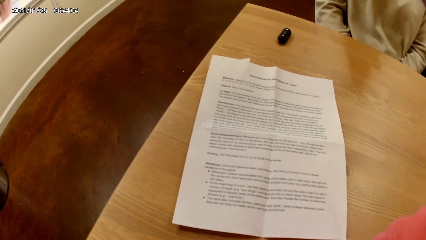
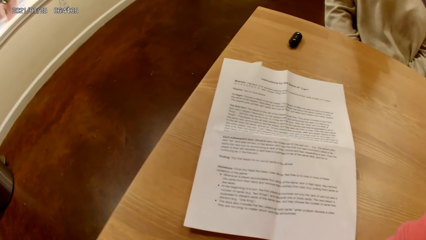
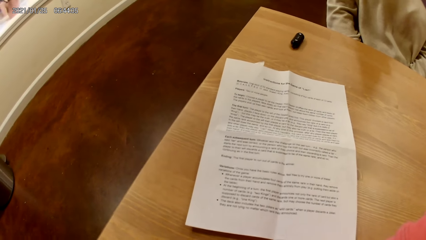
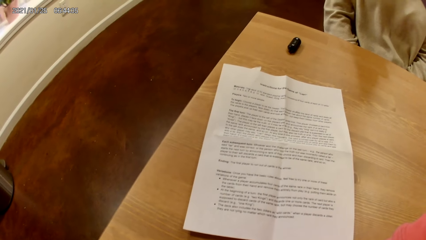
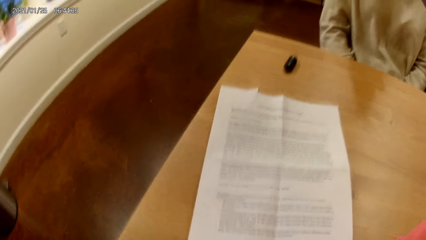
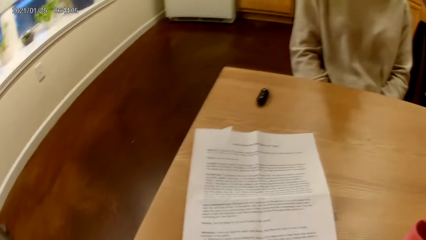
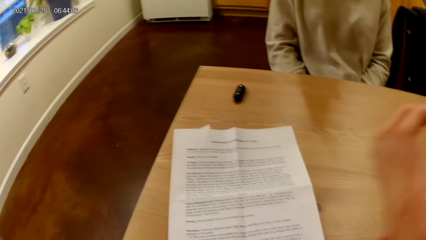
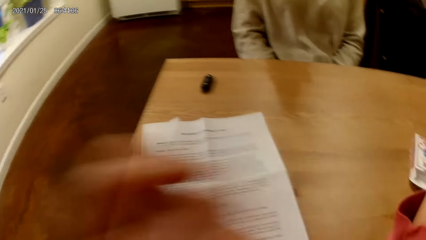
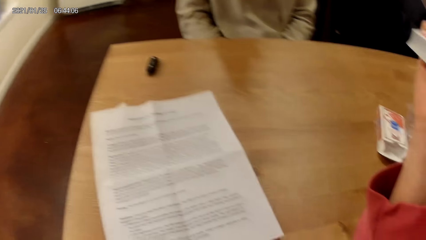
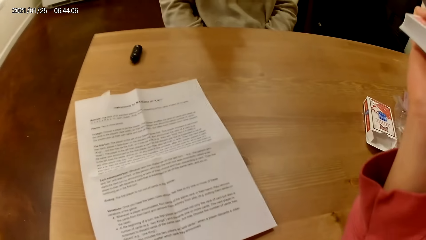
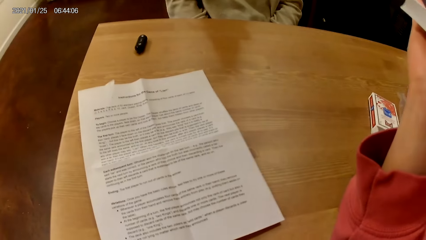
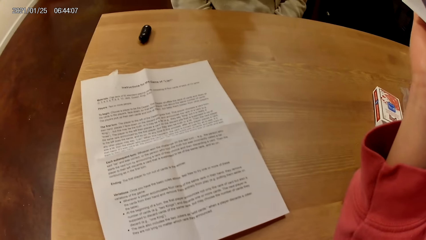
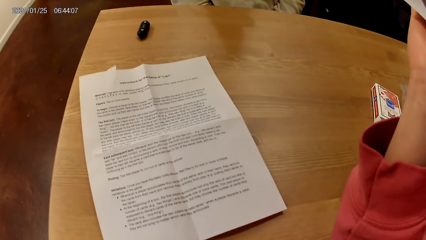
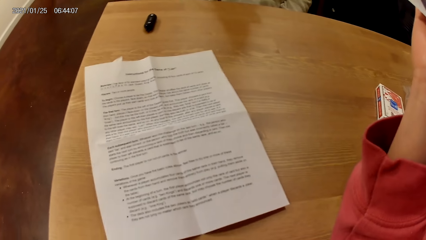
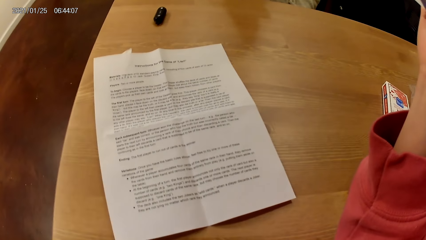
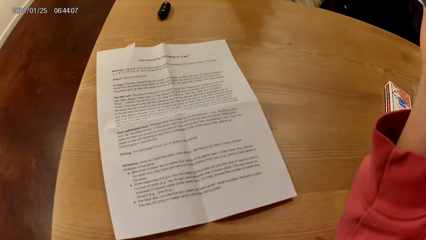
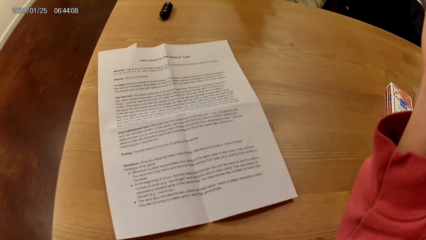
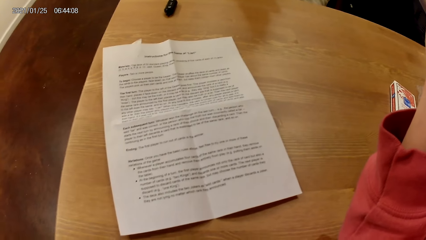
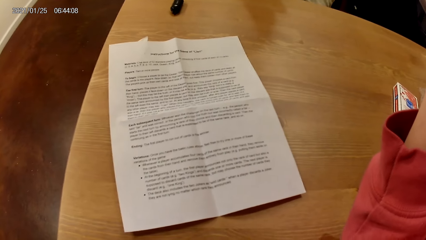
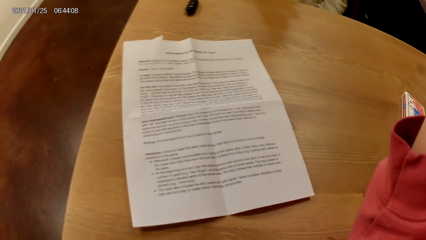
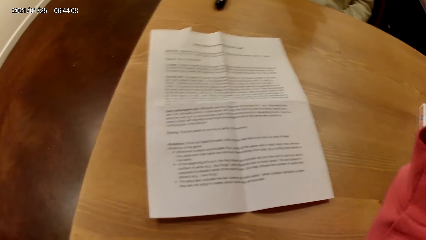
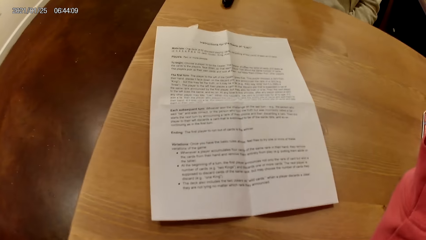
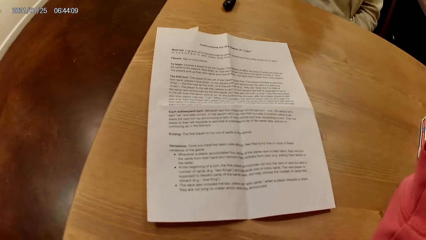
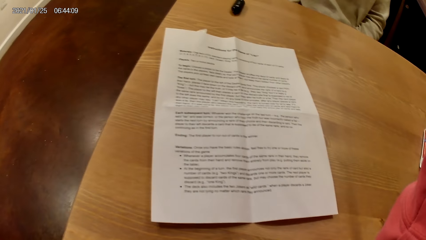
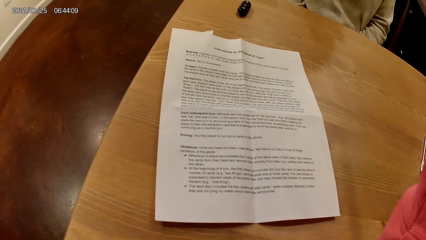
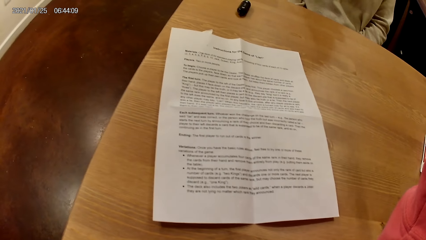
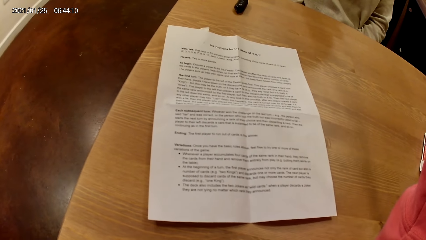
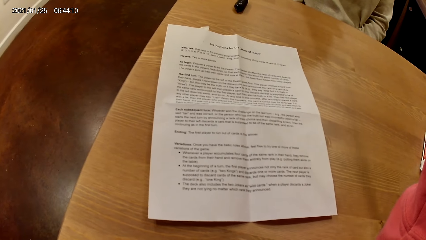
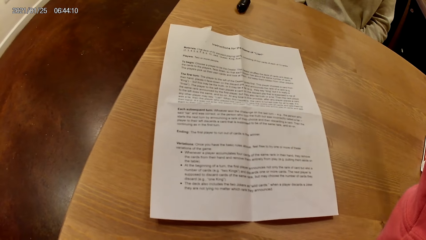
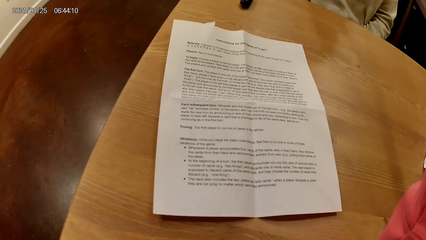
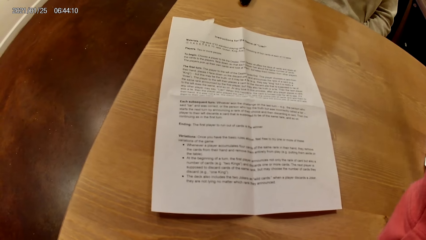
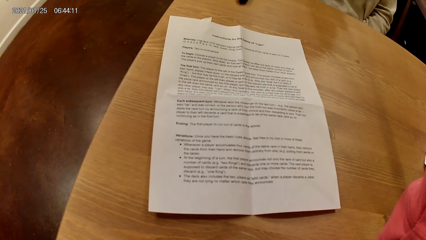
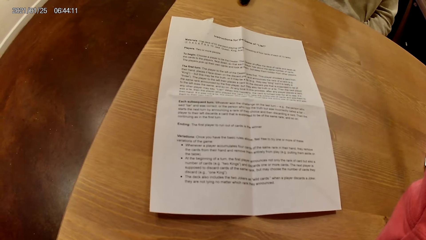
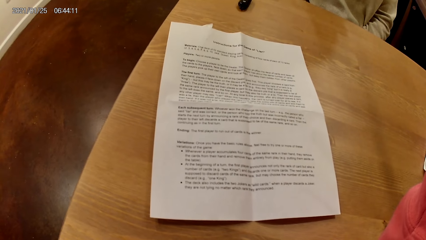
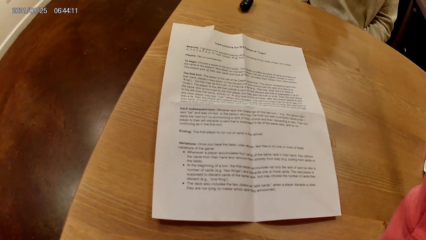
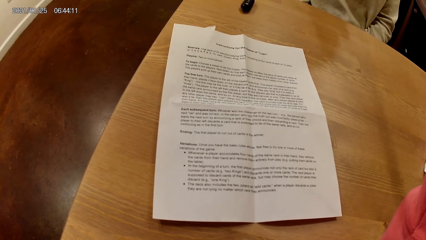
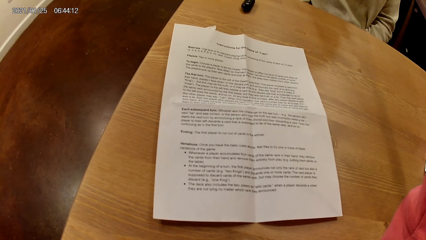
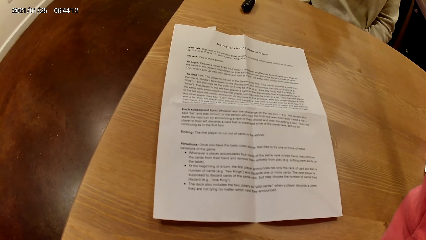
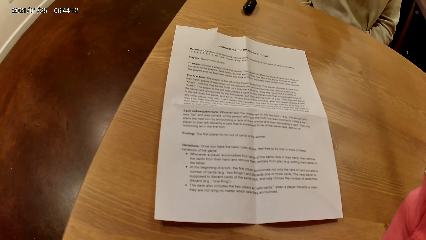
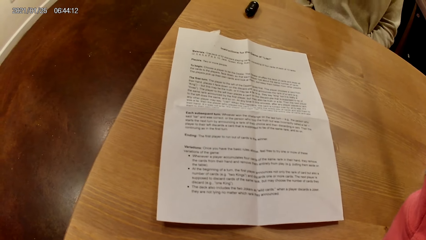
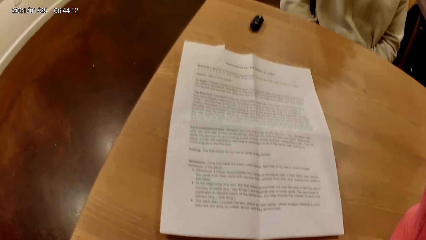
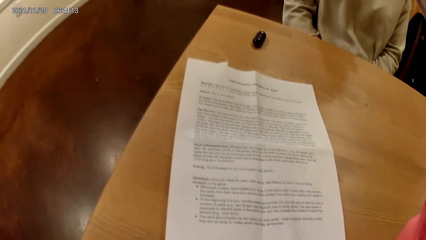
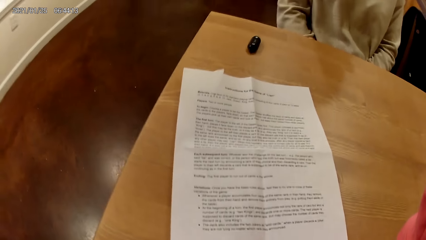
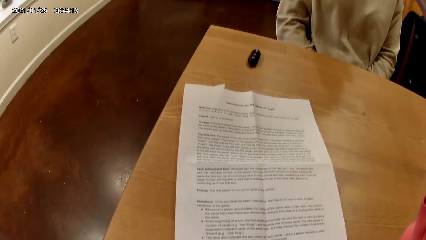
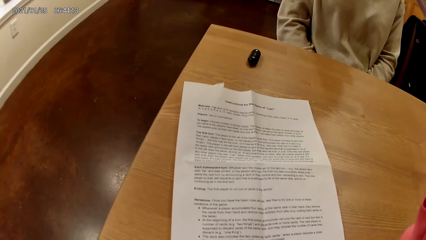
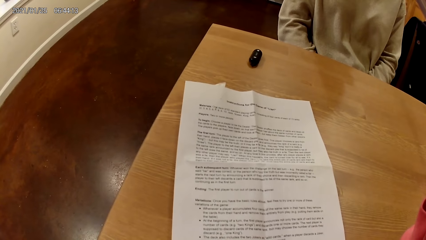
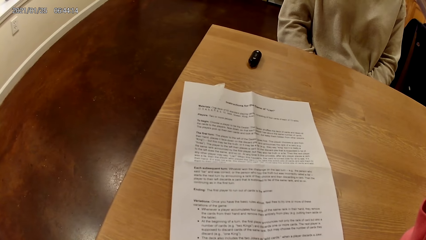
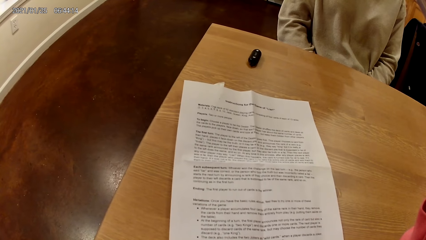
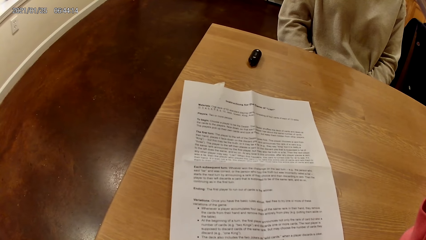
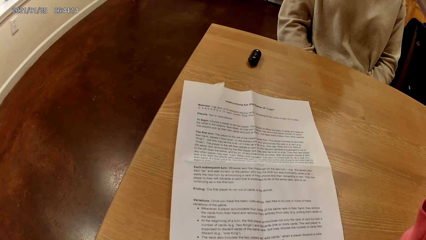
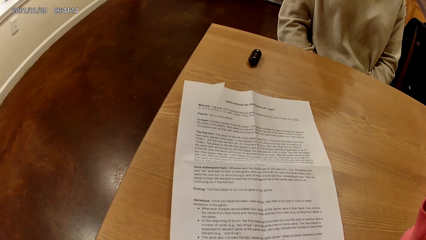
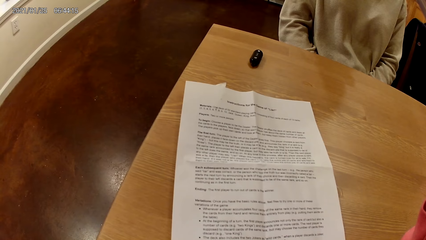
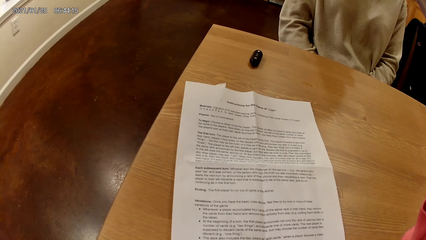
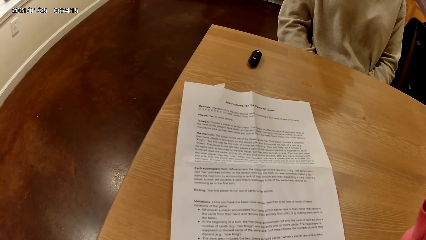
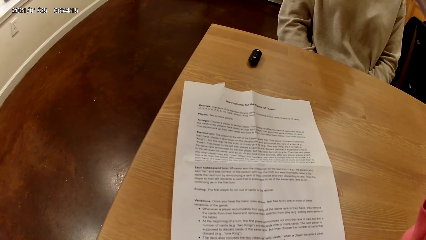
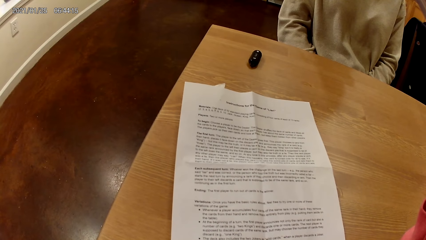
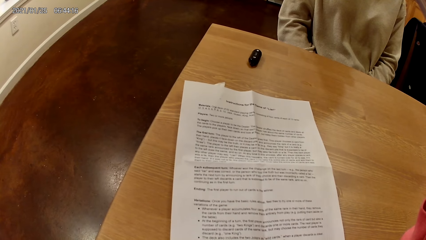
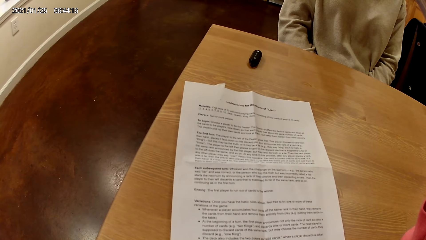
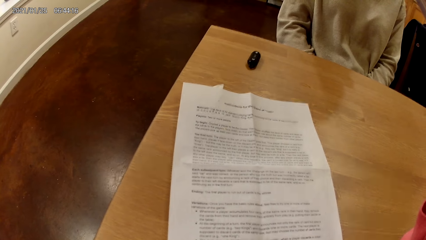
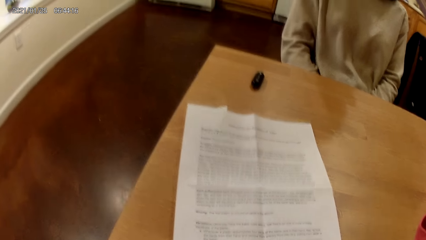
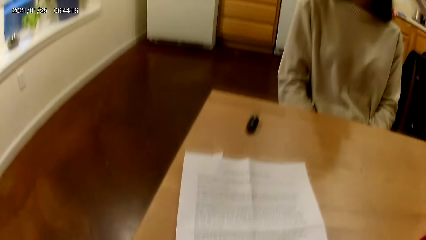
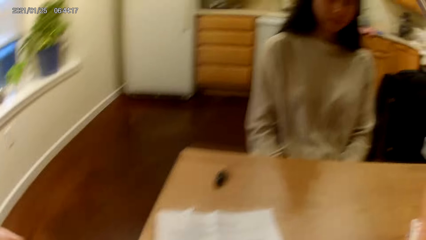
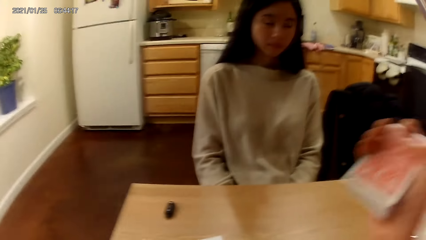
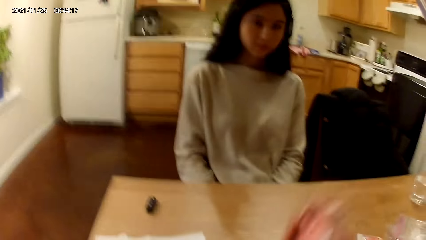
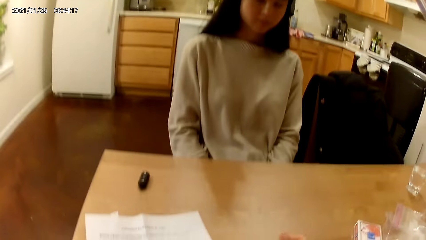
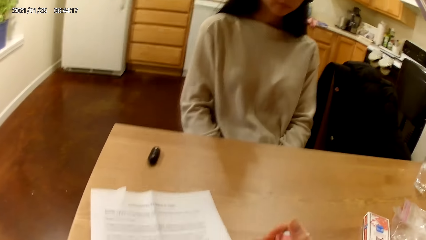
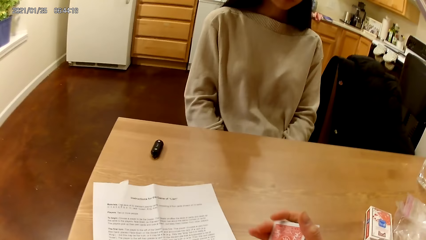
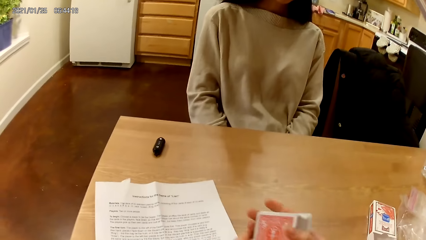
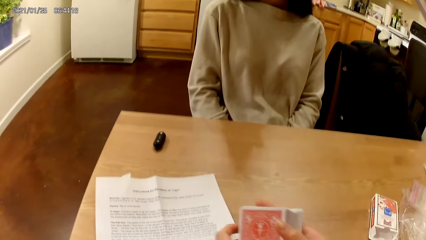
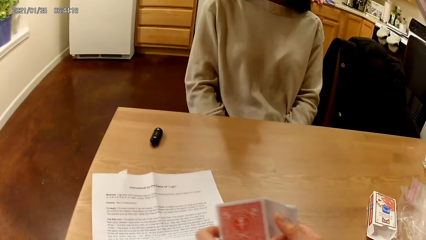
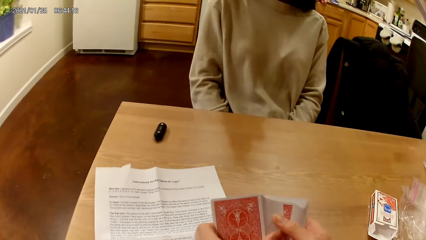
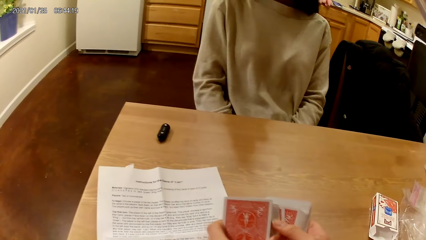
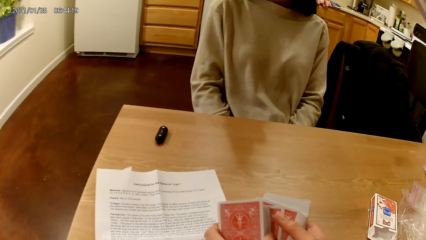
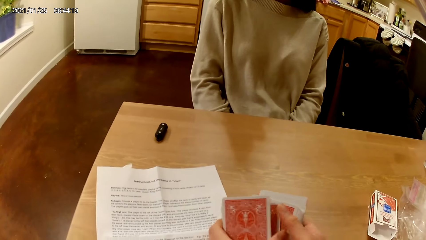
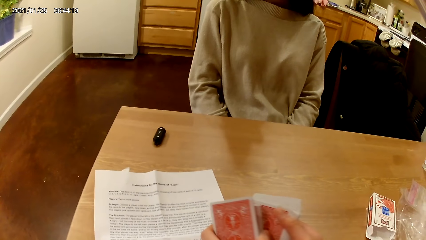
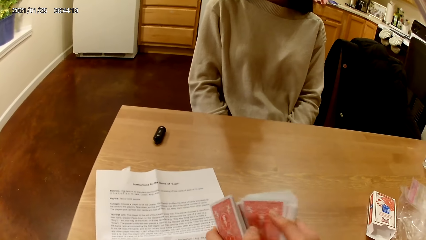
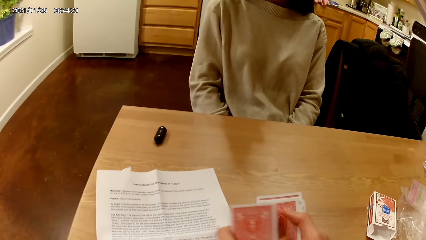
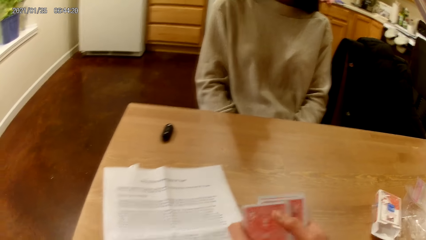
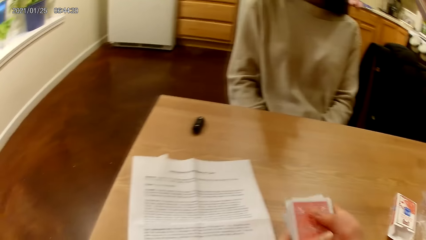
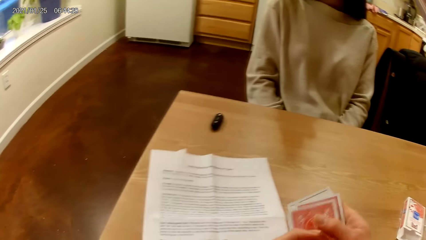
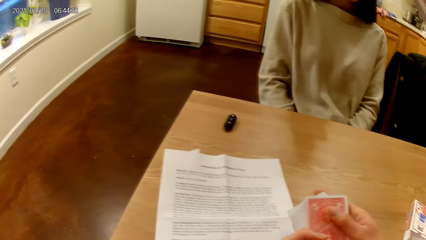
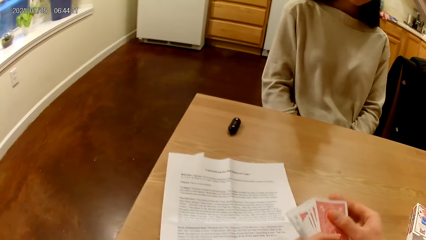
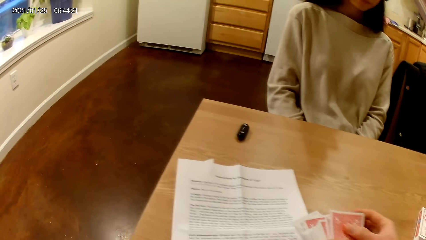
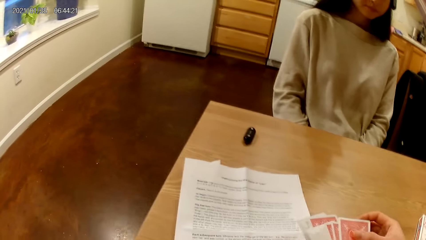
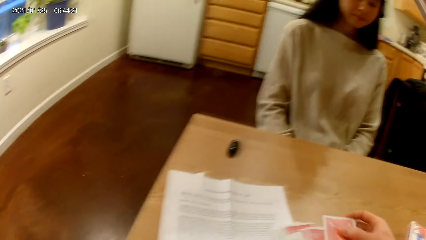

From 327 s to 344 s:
The camera wearer adjusts a camera on her head with her left hand. She moves the hand away from the other. She holds a deck of face down playing cards in her right hand. She holds the deck of face down playing cards with both hands on the table. She moves the hand holding cards to the table. She spreads the deck of face down playing cards in her hands with both hands.
